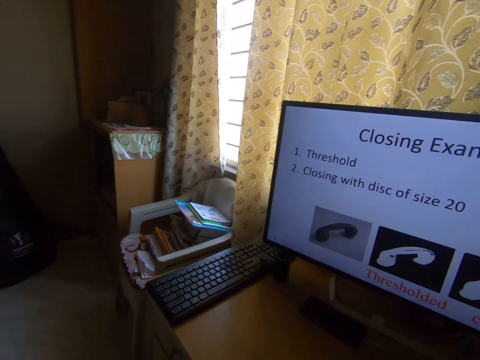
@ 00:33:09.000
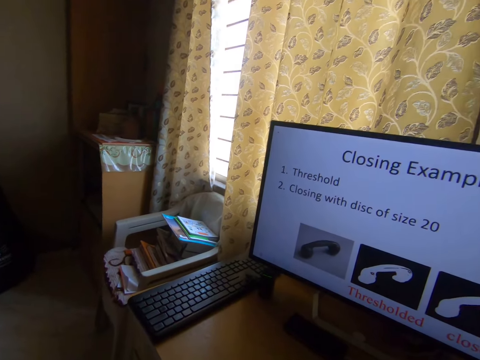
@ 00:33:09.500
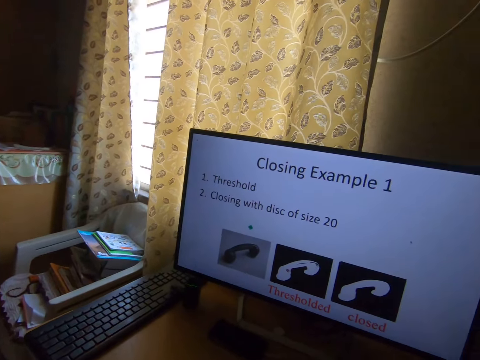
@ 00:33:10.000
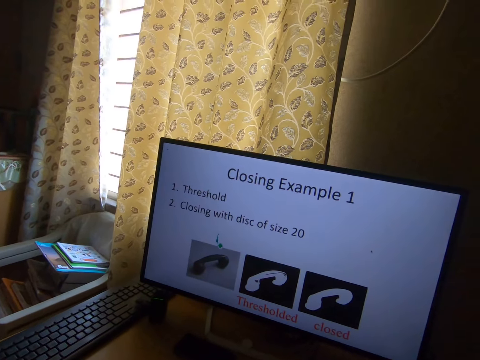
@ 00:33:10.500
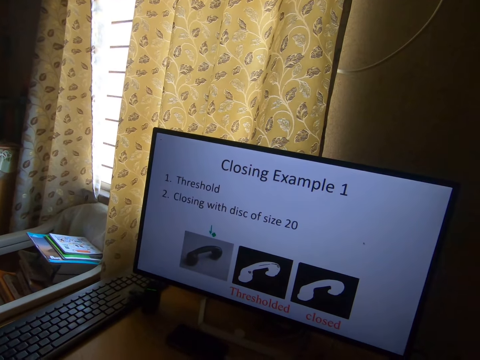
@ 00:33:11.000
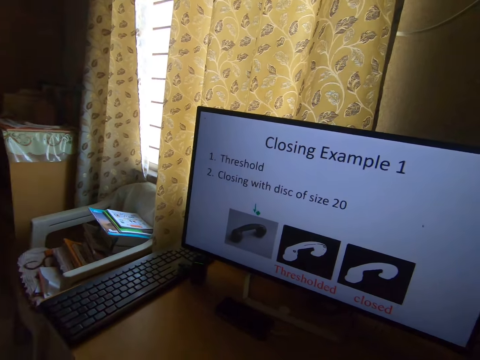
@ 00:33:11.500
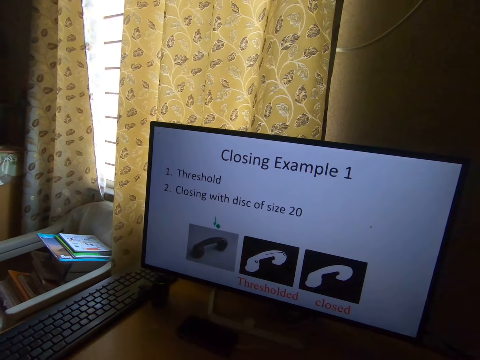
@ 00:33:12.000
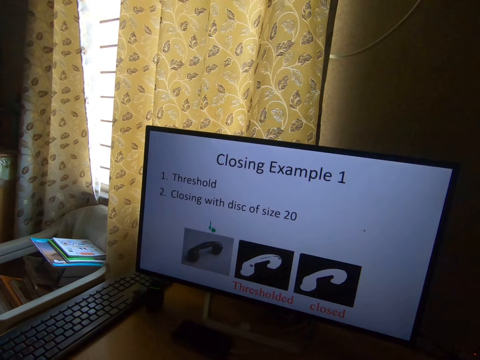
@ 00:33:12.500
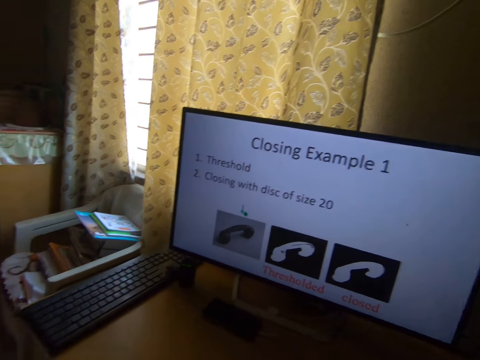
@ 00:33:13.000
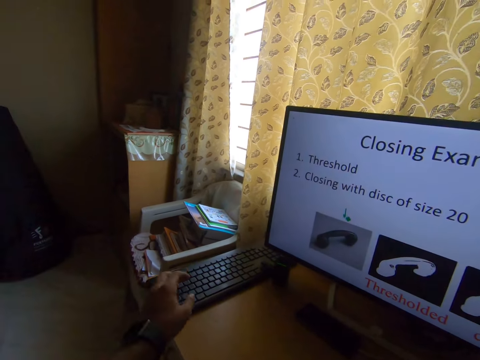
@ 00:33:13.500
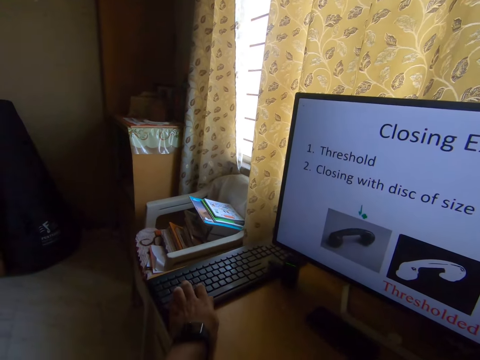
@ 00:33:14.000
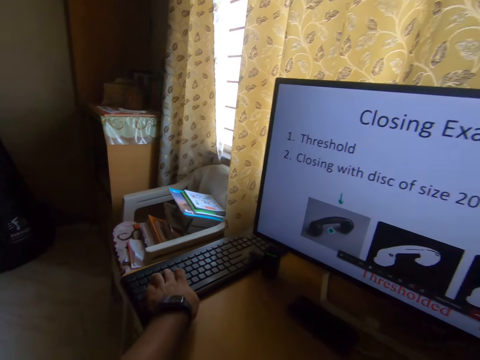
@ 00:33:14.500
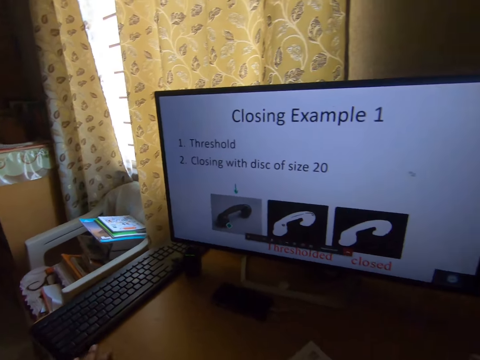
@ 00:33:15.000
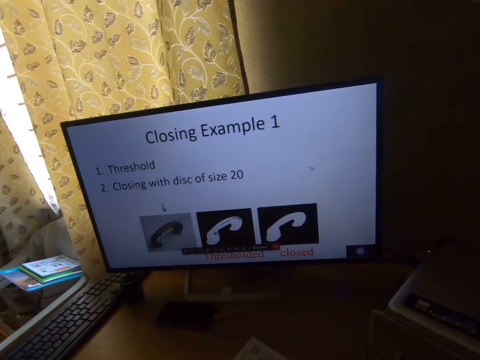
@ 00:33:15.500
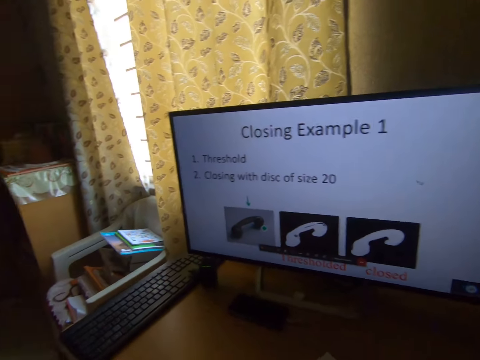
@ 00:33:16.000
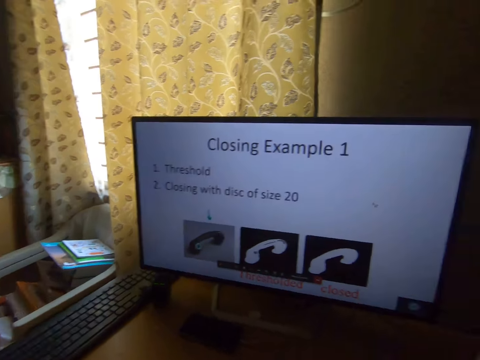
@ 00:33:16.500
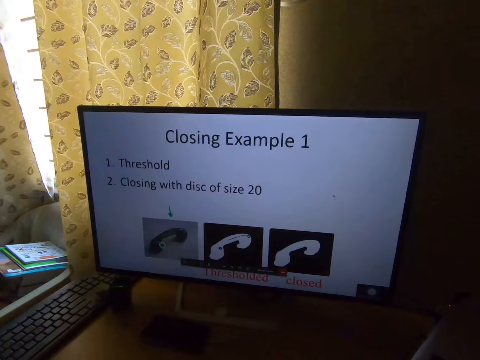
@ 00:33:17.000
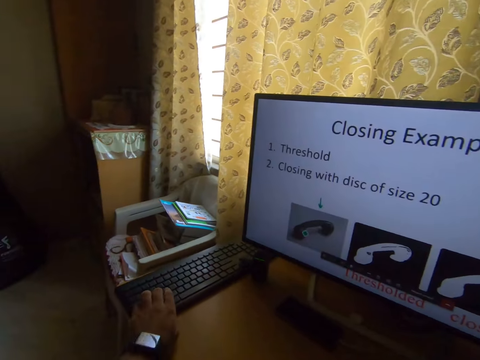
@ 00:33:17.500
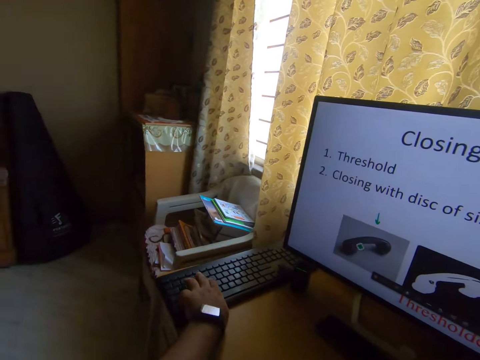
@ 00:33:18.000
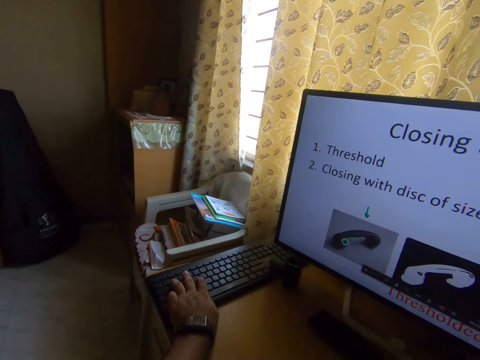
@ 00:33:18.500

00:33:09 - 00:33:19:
The camera wearer taps the keyboard with his left hand. He plays the game with the keyboard.

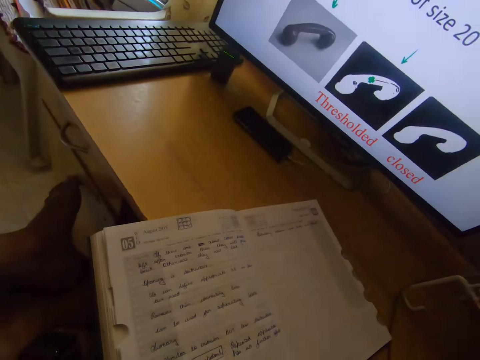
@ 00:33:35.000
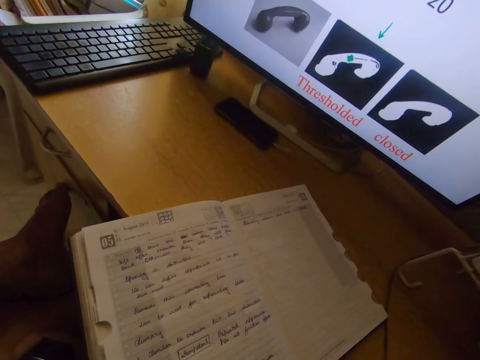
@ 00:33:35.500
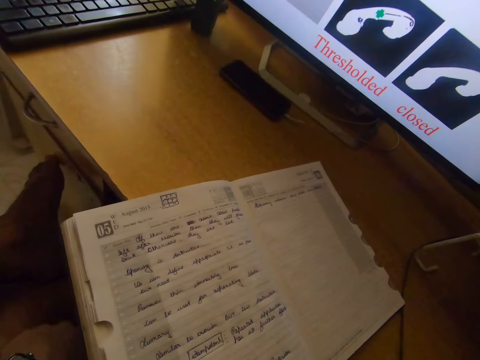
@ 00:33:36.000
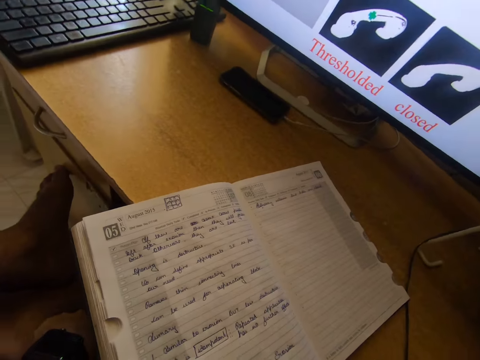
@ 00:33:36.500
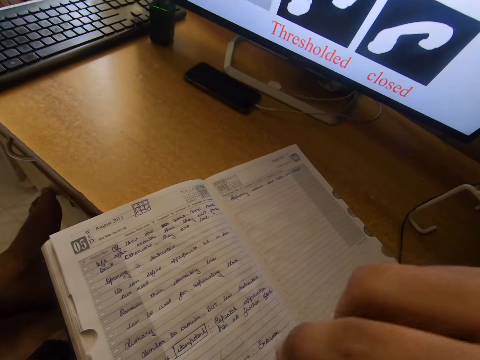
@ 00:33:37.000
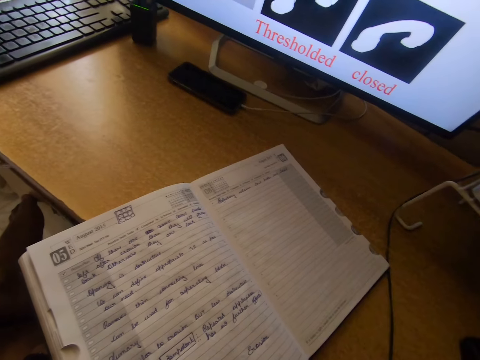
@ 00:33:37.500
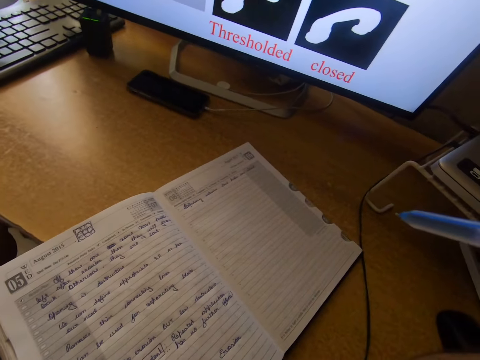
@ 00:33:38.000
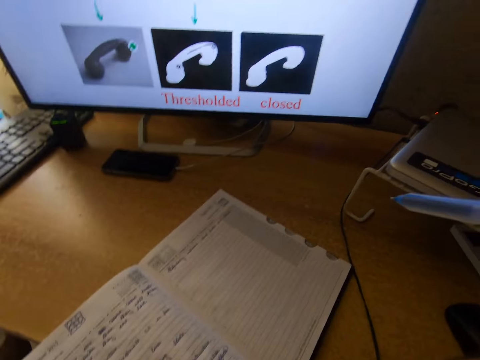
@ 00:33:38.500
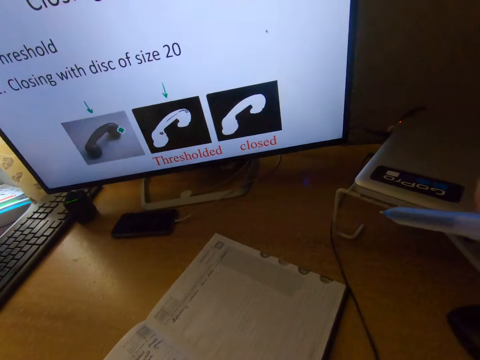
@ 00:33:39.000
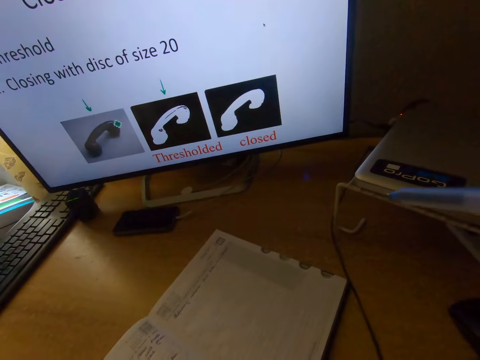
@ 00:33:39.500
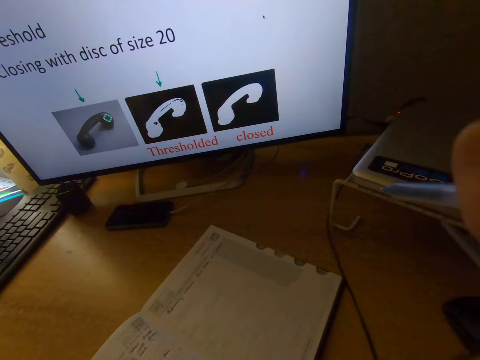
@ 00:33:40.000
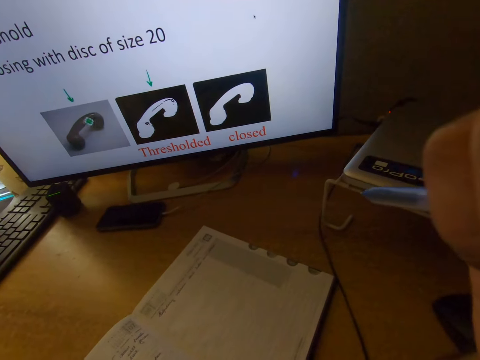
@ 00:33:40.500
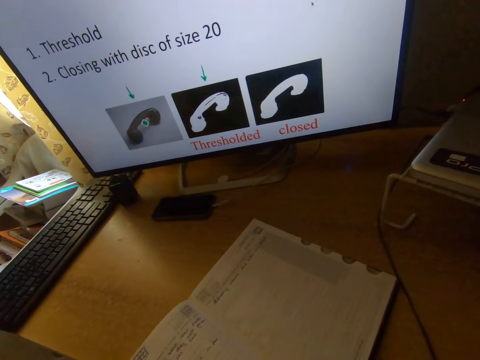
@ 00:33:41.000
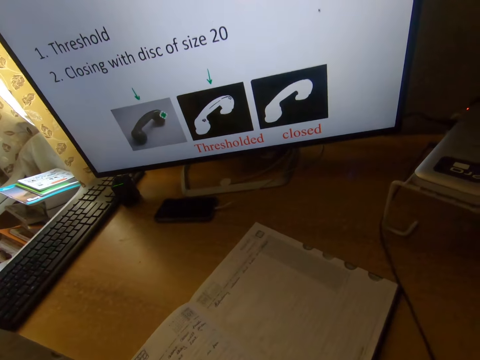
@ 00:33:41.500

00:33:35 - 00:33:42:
The camera wearer reads the book.

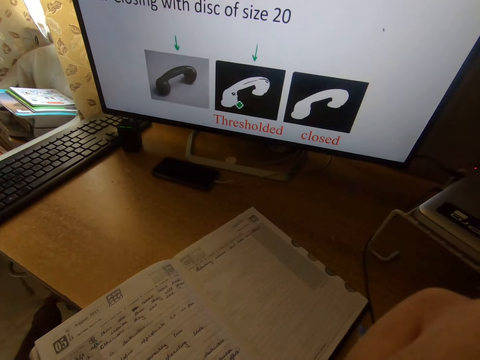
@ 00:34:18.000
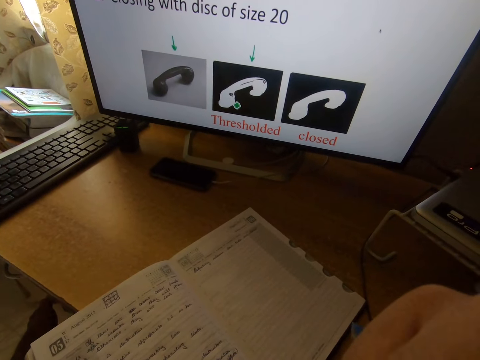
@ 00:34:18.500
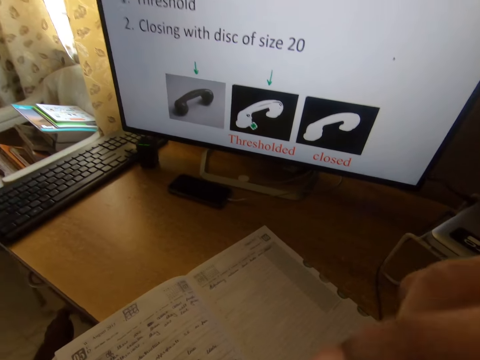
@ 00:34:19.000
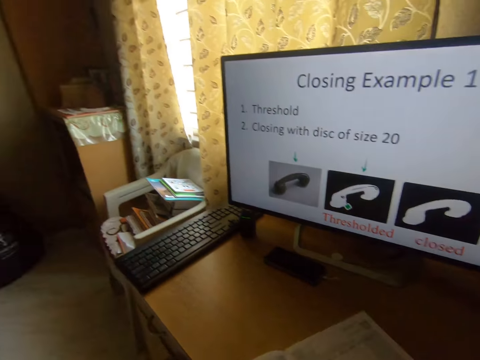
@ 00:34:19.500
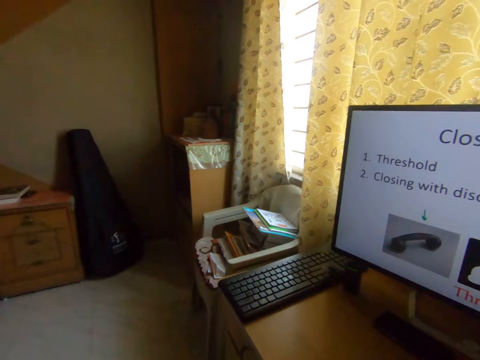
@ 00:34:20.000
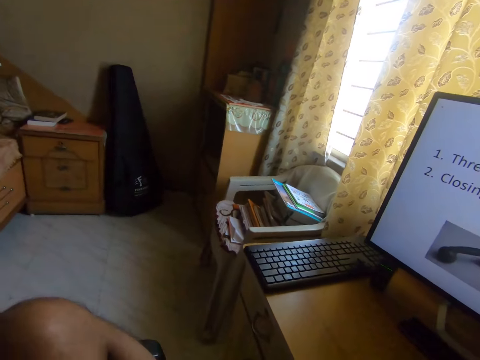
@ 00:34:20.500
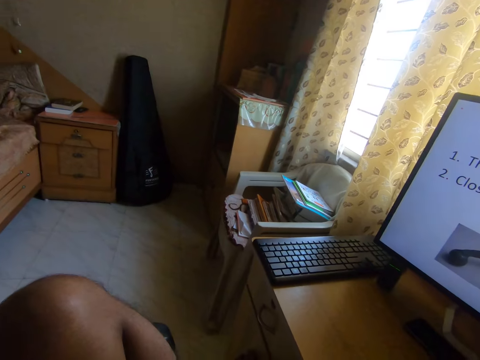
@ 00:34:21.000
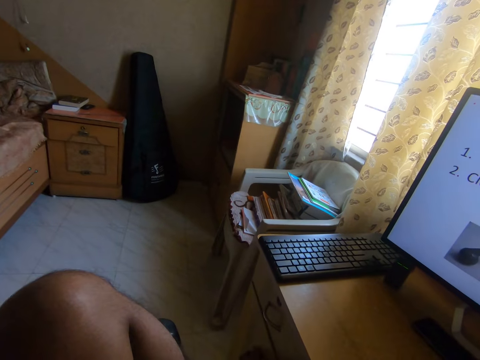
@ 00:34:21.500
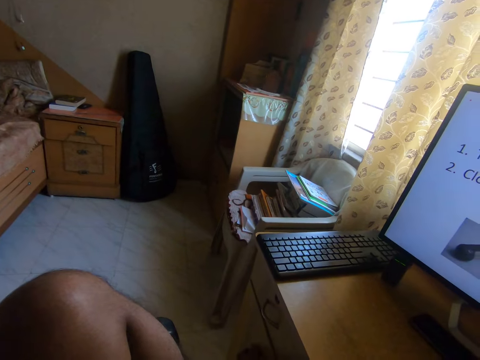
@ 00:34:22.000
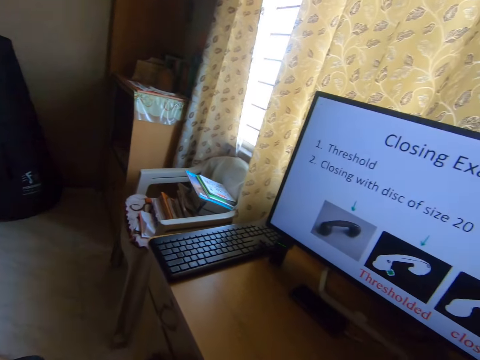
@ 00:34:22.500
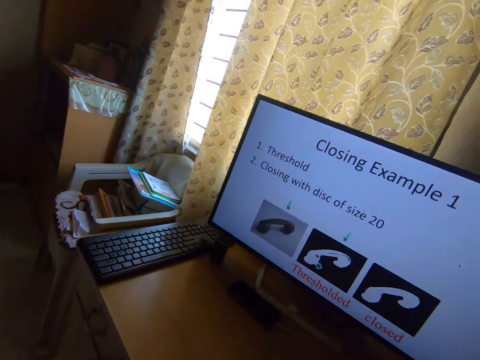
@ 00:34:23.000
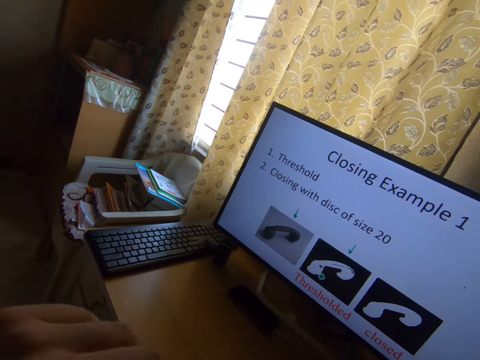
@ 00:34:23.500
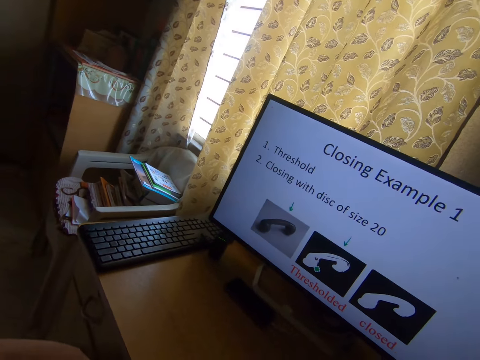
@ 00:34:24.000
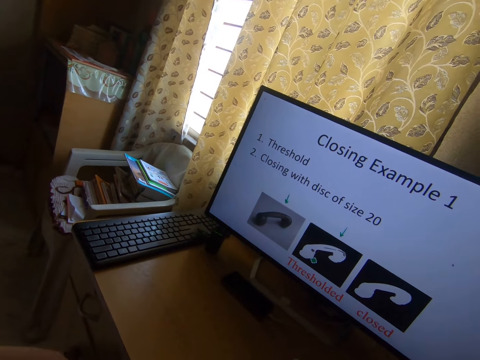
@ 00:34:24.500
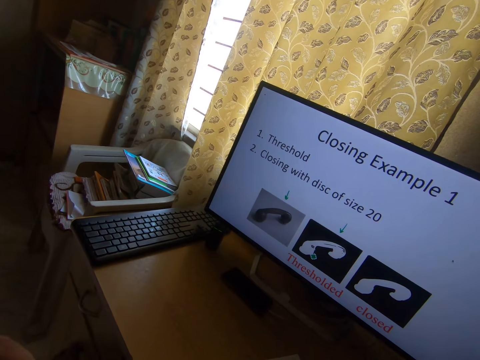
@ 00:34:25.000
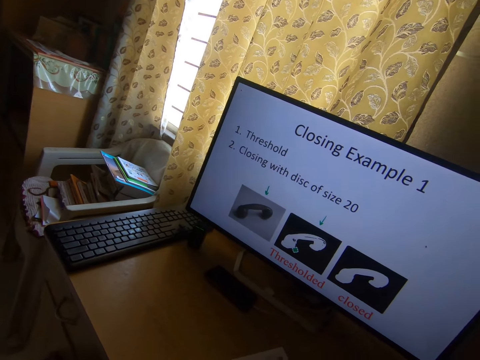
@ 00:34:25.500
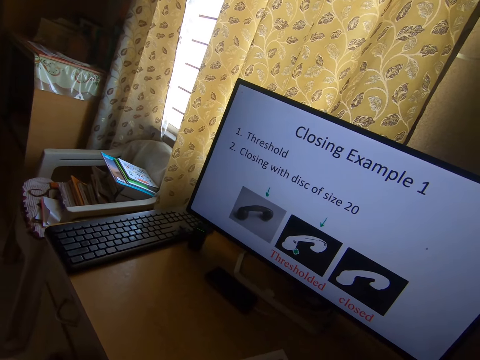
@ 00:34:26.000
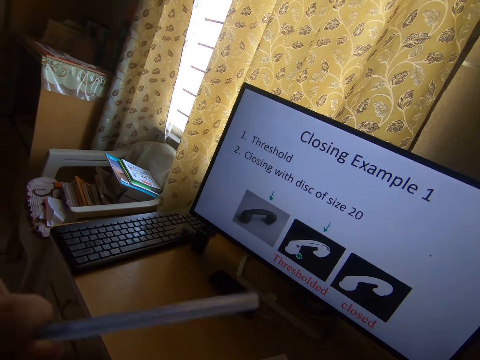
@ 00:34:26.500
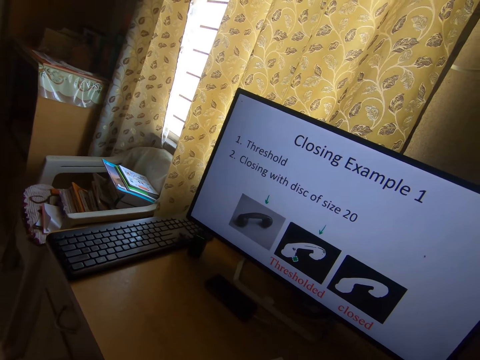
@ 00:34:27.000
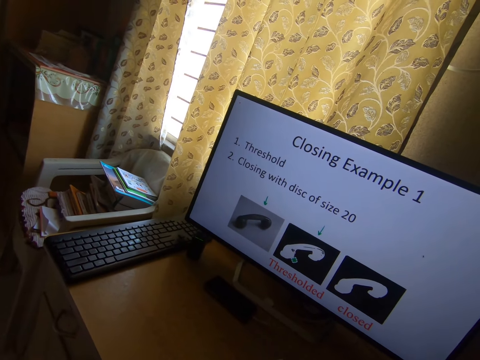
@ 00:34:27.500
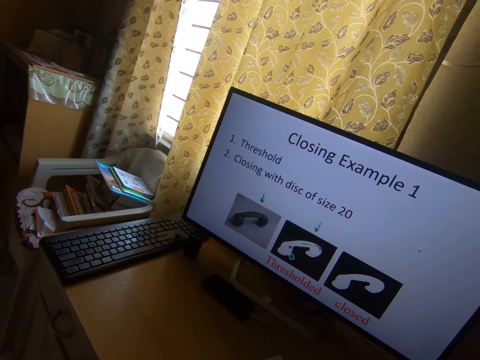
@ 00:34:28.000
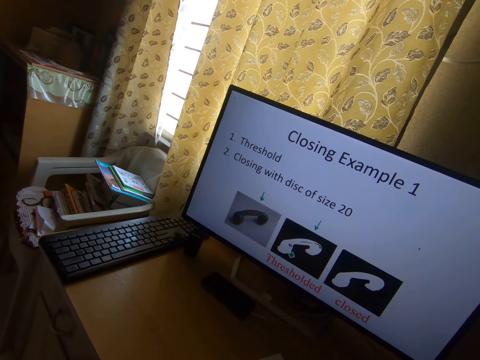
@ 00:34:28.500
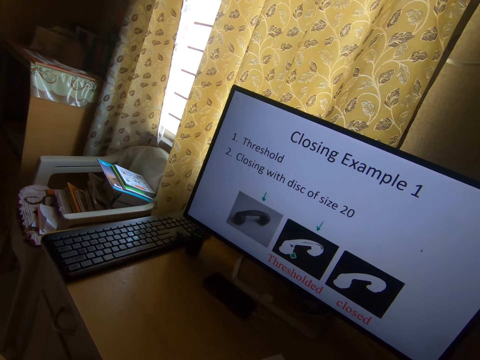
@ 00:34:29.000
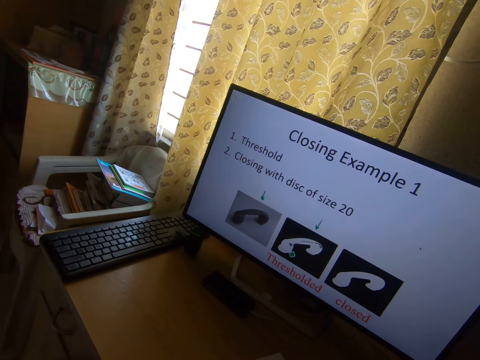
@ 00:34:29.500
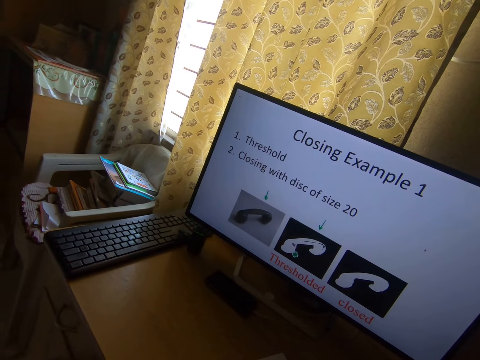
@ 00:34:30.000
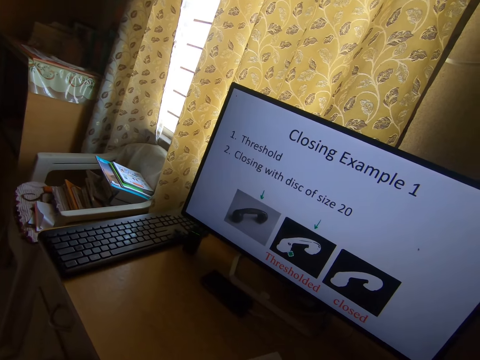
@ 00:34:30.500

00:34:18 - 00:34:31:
The camera wearer looks around the room. He moves his hand.
